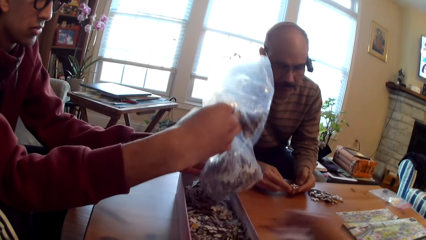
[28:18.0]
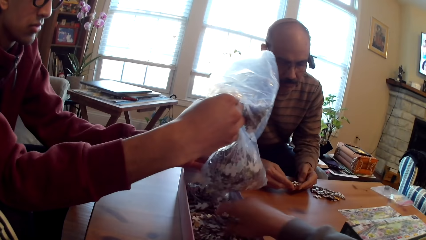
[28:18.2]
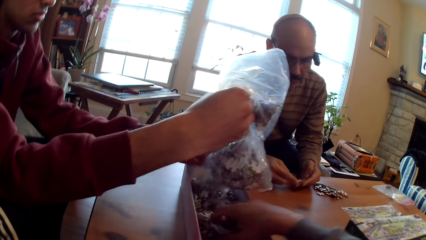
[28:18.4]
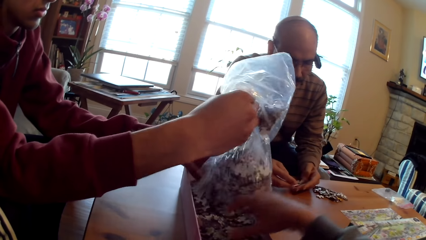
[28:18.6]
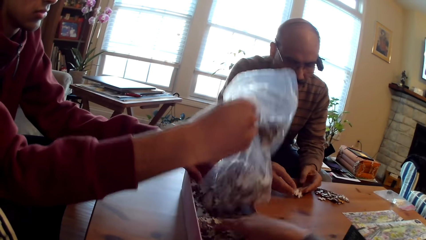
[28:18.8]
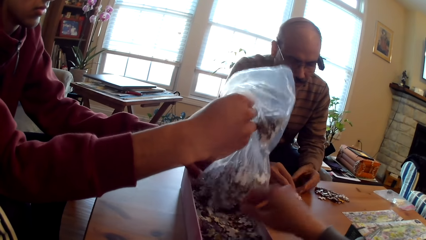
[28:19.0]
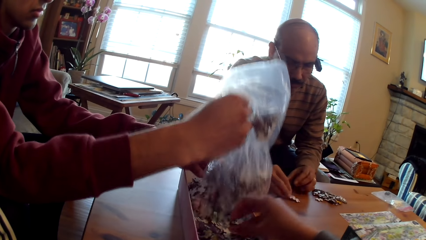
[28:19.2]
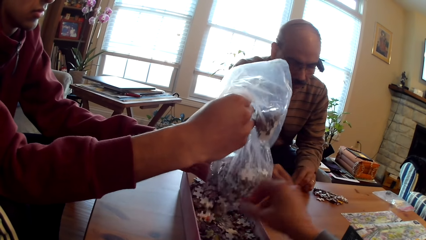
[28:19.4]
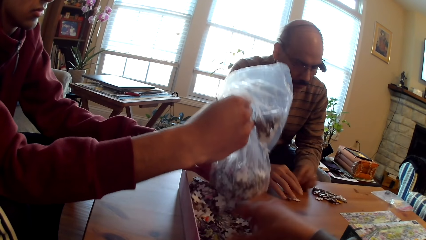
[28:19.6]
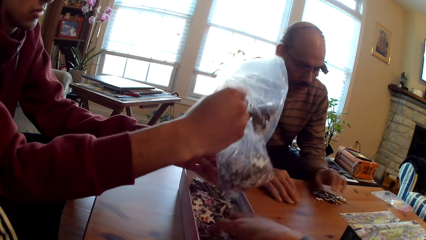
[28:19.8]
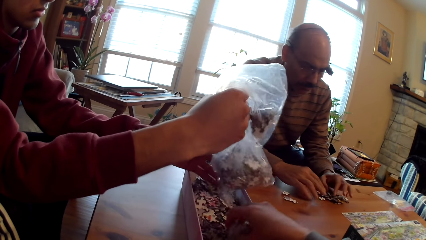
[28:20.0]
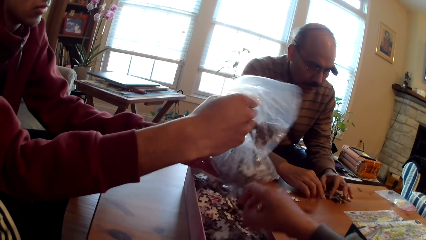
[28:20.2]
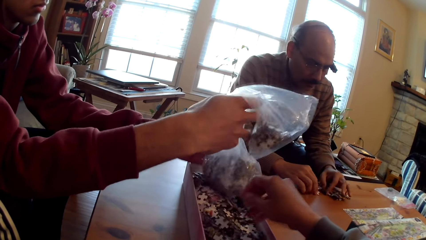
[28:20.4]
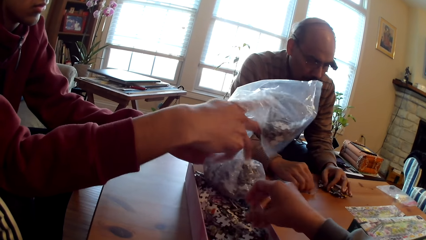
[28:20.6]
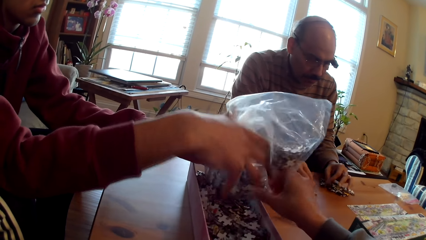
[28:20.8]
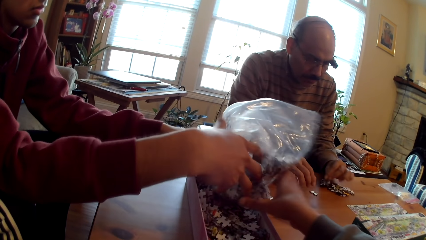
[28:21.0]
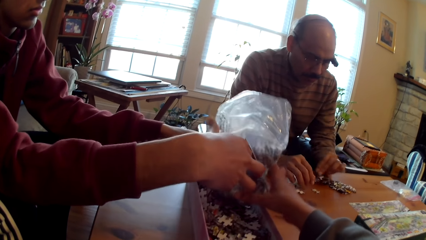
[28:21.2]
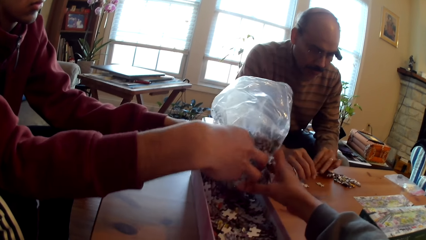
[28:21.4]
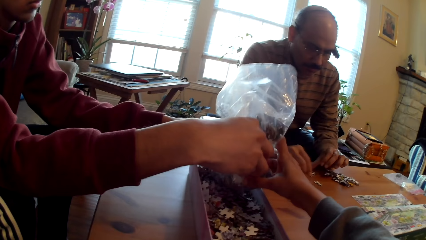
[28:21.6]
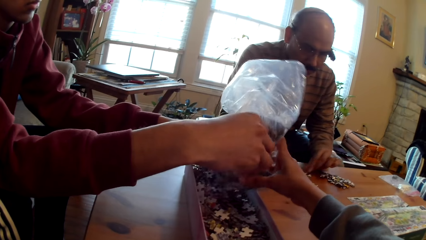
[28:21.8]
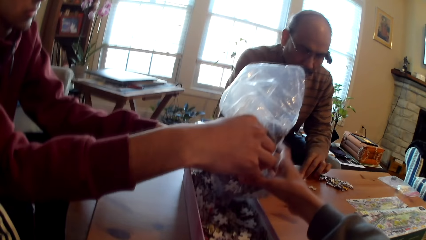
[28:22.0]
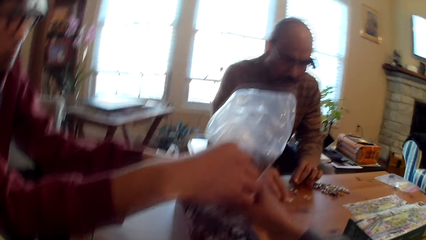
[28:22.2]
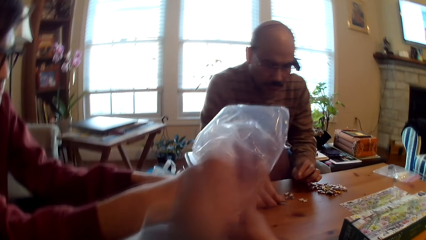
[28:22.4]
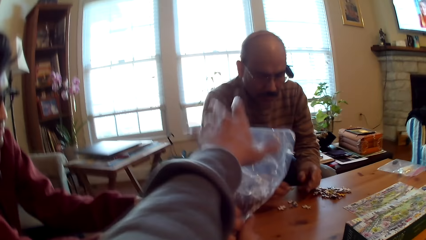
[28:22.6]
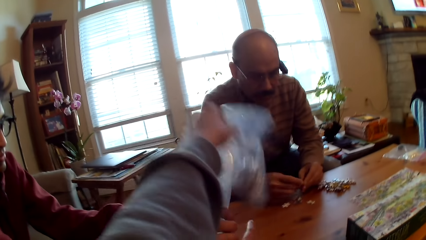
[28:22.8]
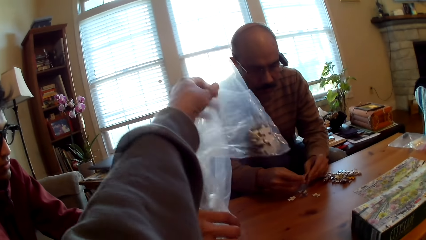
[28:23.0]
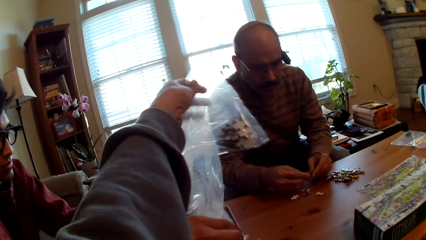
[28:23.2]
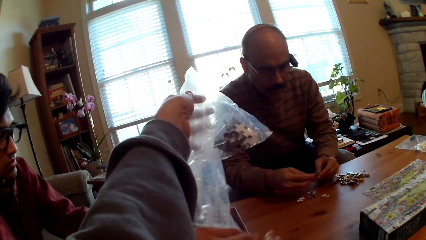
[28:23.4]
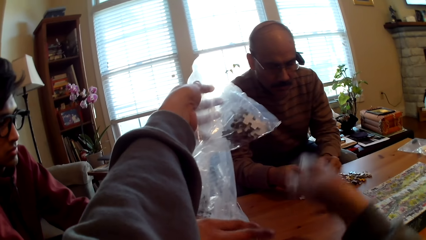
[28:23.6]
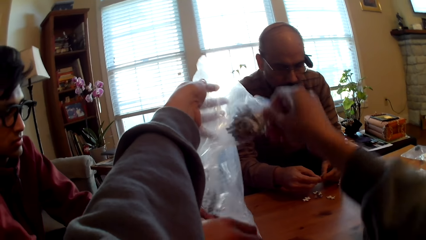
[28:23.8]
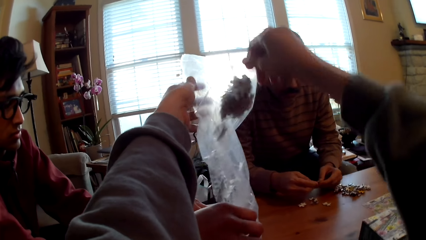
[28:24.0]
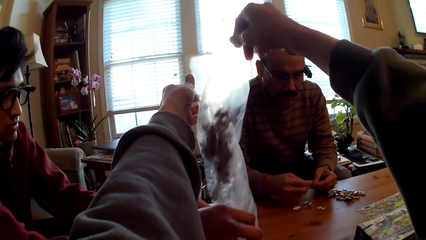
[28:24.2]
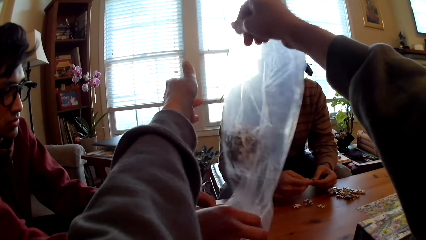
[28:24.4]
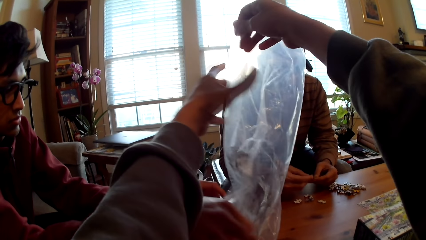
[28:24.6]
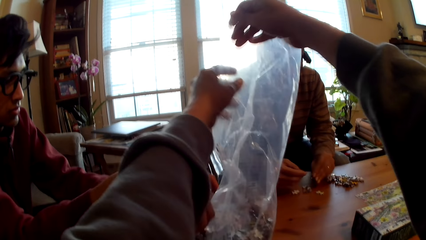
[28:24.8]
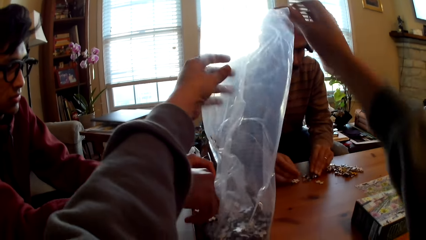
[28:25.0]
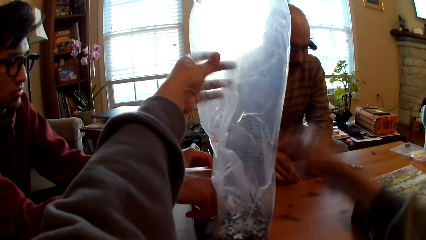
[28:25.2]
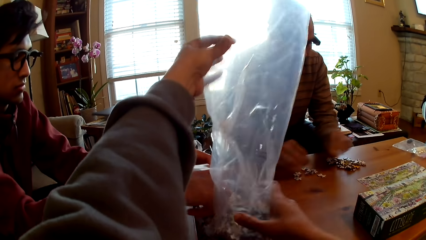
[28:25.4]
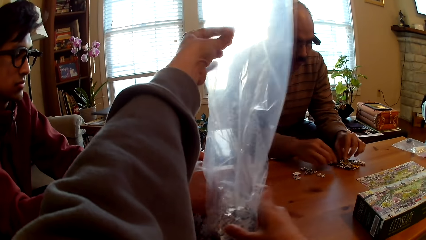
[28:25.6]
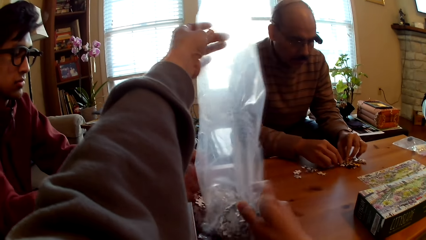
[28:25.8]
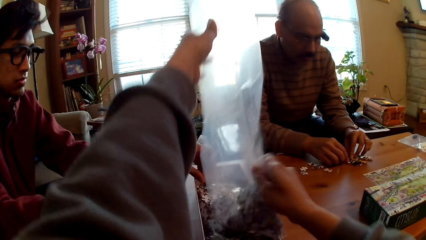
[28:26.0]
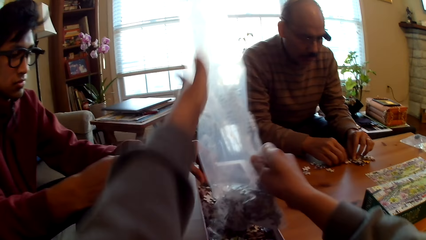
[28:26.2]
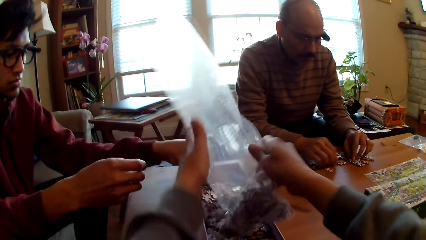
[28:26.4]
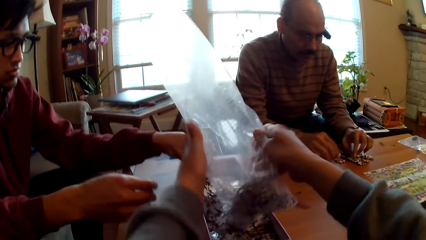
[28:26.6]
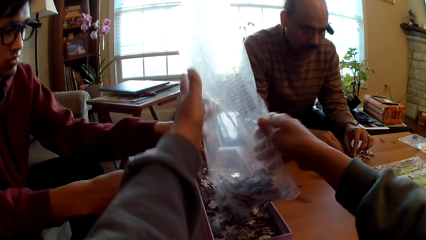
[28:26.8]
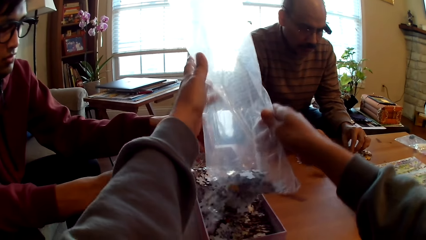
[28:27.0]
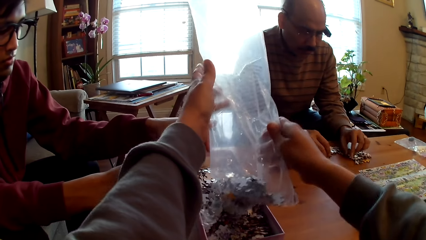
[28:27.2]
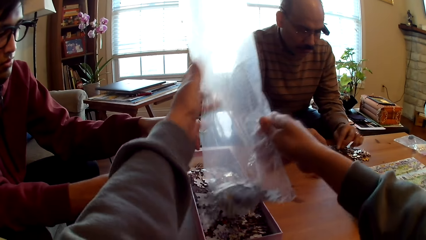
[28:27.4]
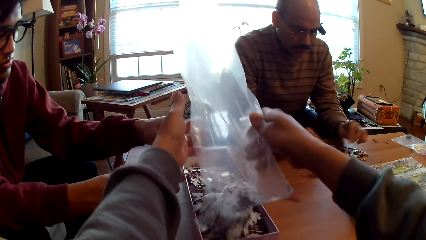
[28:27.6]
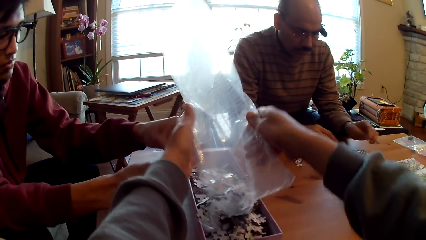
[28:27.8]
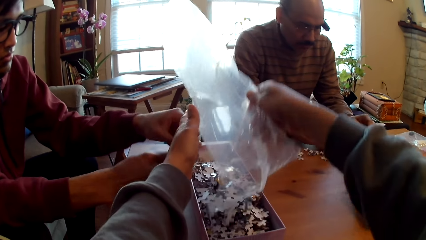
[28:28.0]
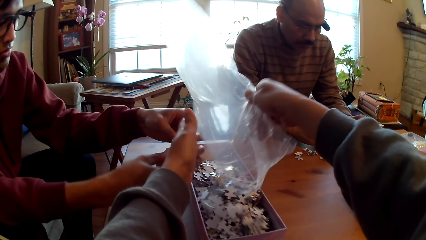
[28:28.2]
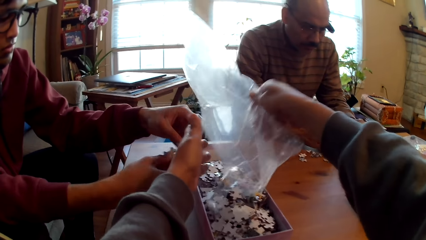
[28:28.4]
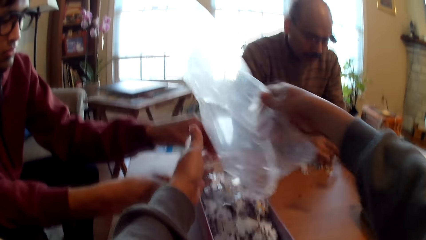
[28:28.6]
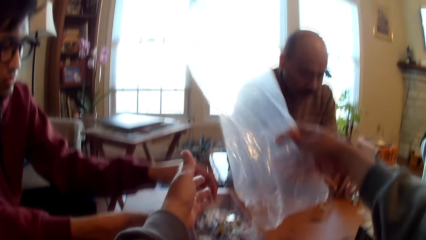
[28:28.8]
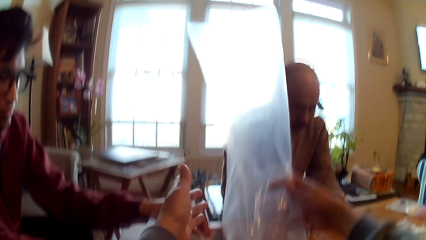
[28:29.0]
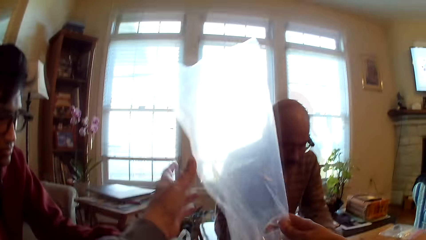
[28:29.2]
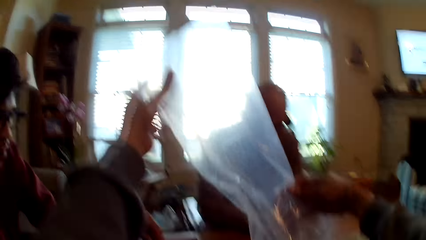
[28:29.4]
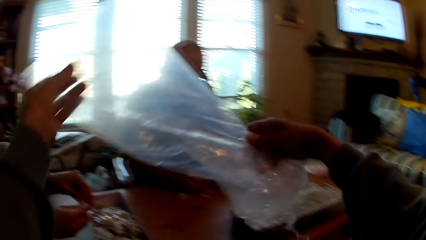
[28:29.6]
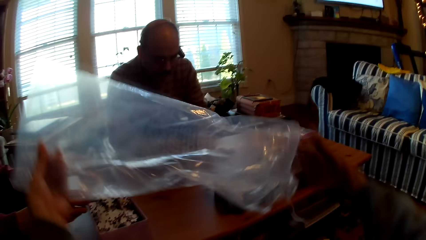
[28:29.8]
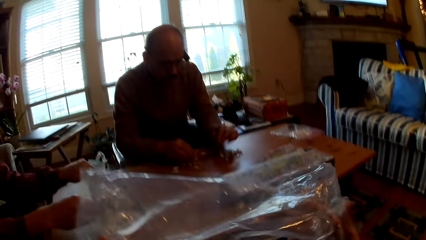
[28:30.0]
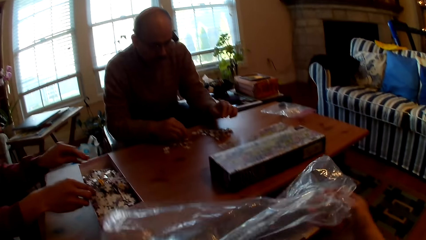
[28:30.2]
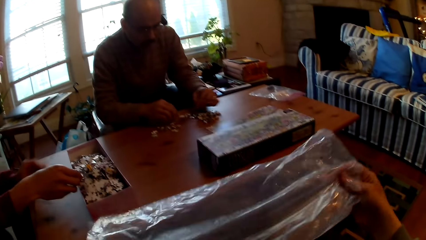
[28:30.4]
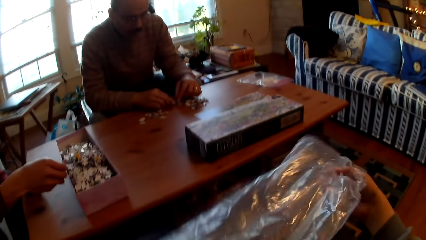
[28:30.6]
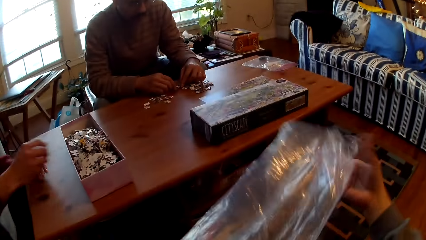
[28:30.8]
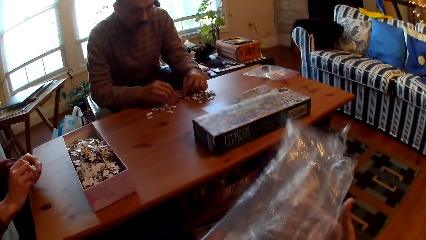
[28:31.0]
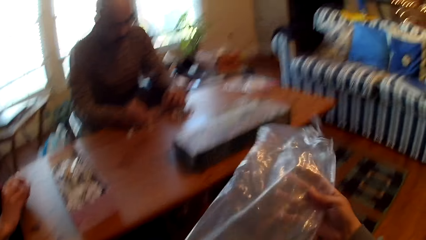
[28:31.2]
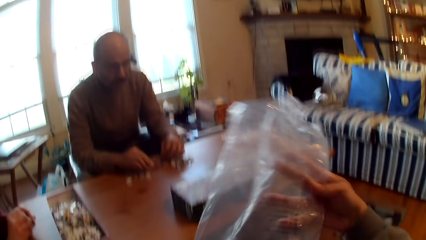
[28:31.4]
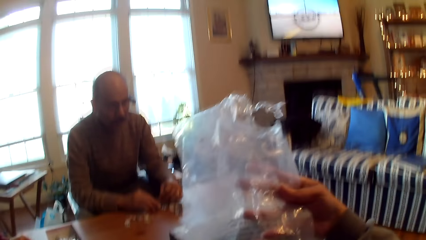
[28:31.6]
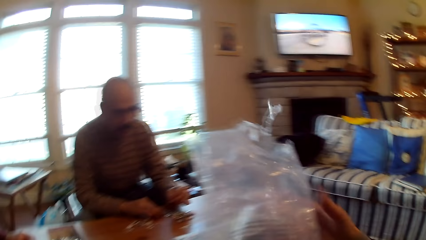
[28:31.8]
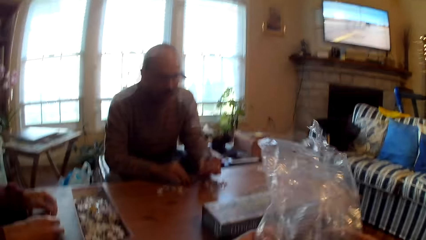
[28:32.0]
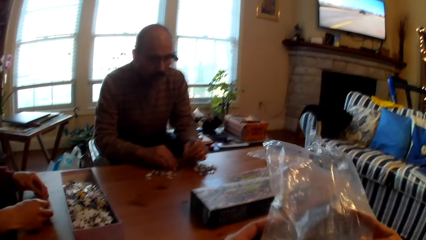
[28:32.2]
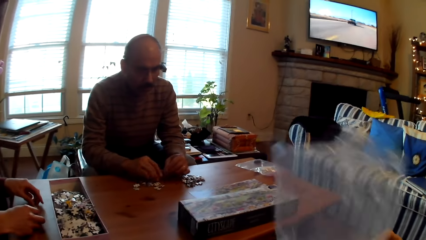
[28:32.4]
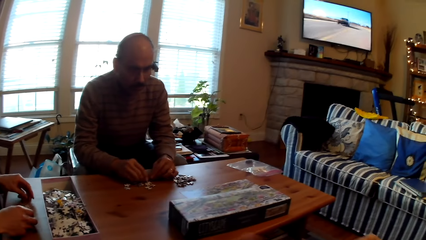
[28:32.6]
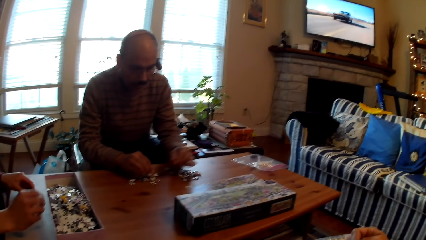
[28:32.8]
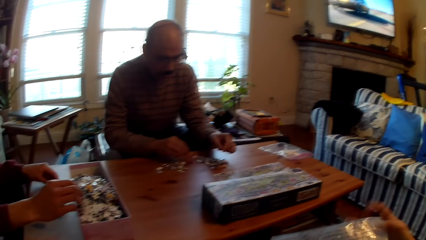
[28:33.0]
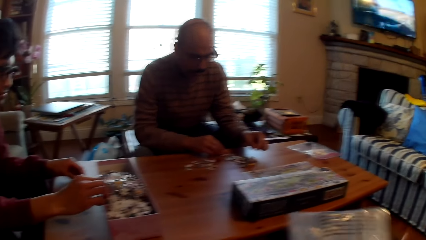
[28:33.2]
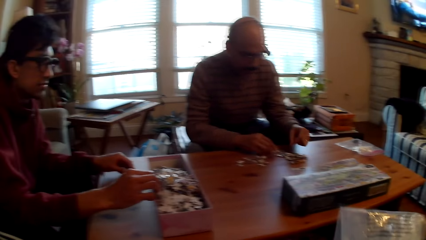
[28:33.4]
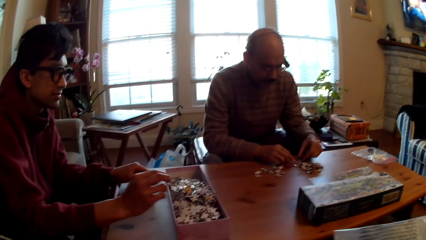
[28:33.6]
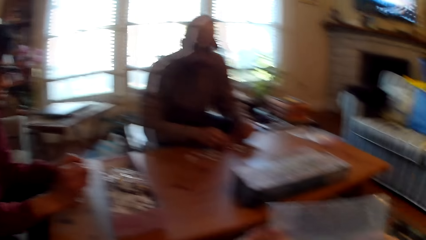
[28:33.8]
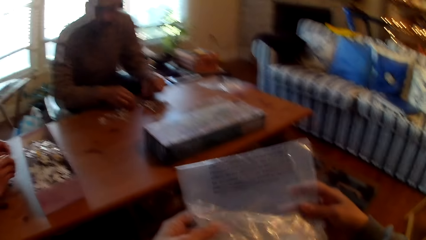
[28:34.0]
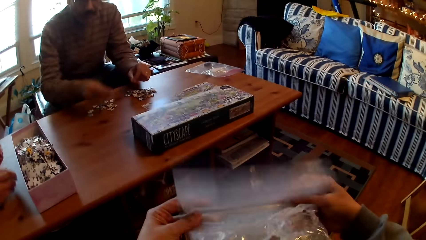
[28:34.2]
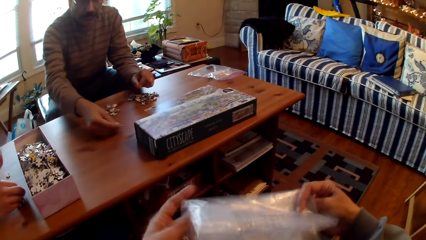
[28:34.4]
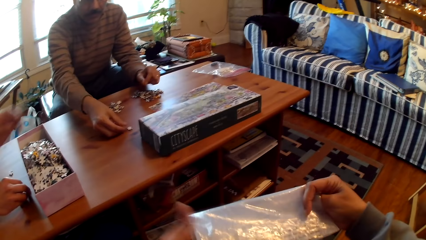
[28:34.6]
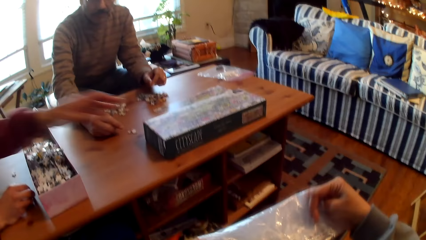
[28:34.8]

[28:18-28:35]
A man places a puzzle piece in the box. Another man arranges the city cards on the table. The camera wearer holds a nylon bag. They place puzzle pieces in the box. The other man sorts puzzle pieces on the table. The camera wearer places puzzle pieces in the box. They hold the nylon bag. They adjust the nylon bag. They fold the paper. The first man sorts puzzle pieces in the box.
